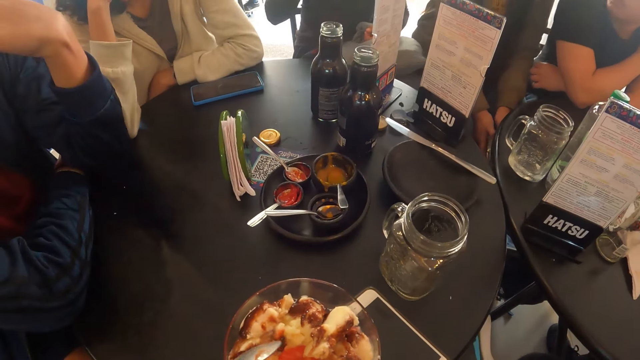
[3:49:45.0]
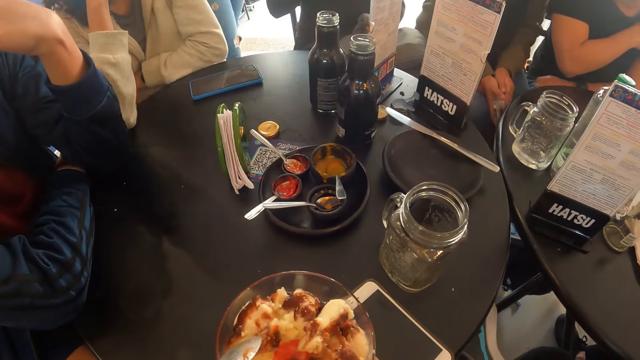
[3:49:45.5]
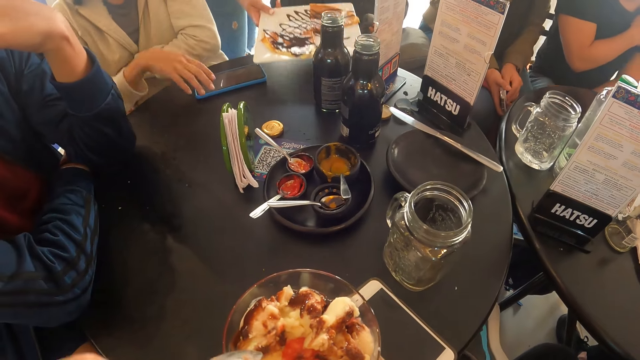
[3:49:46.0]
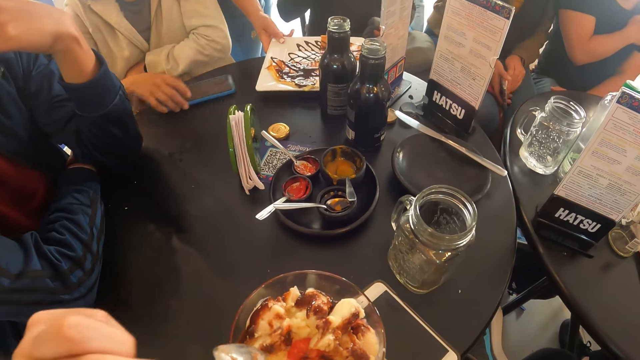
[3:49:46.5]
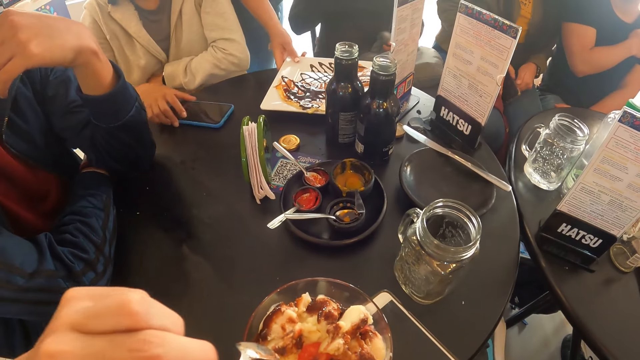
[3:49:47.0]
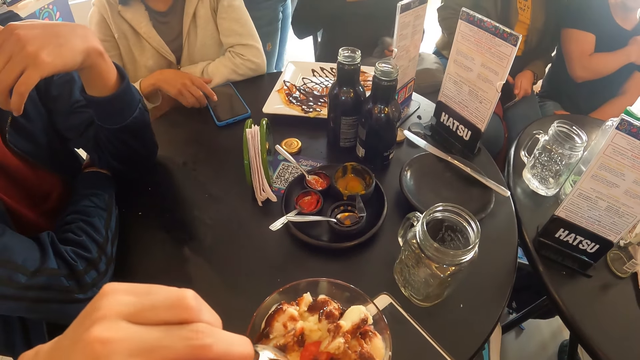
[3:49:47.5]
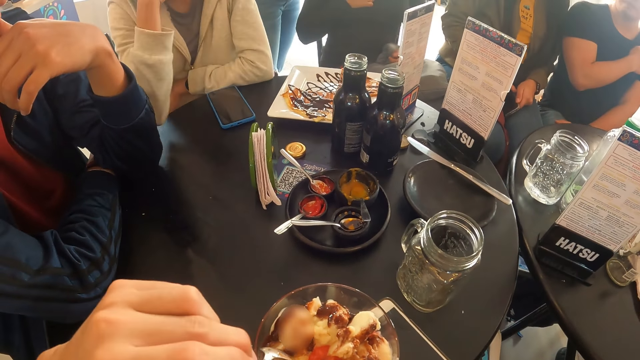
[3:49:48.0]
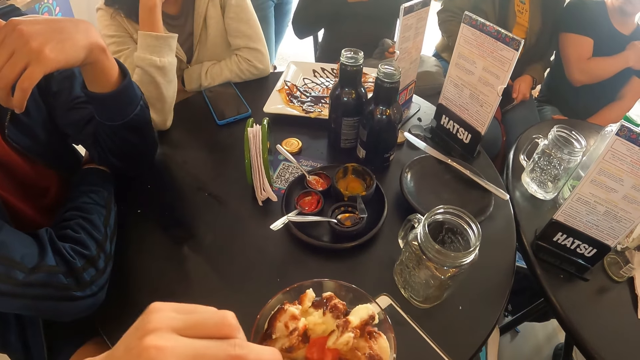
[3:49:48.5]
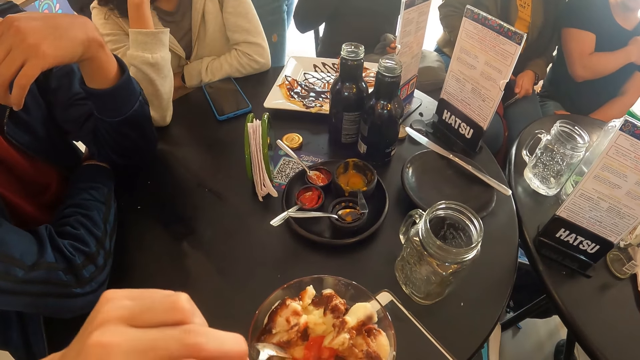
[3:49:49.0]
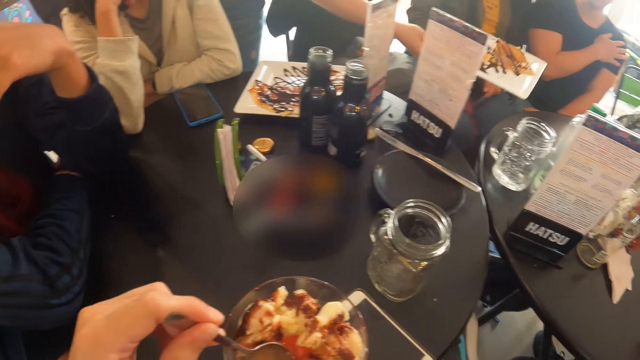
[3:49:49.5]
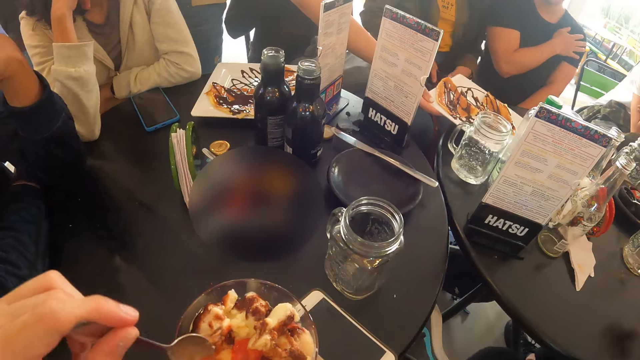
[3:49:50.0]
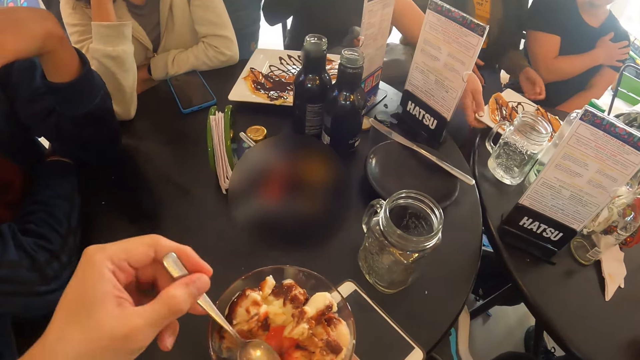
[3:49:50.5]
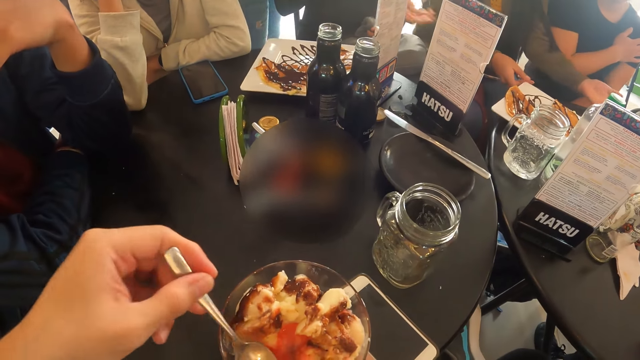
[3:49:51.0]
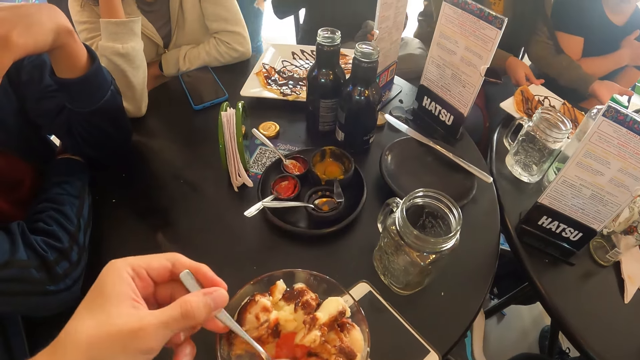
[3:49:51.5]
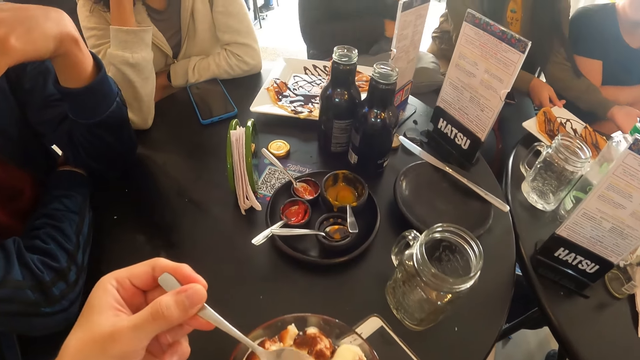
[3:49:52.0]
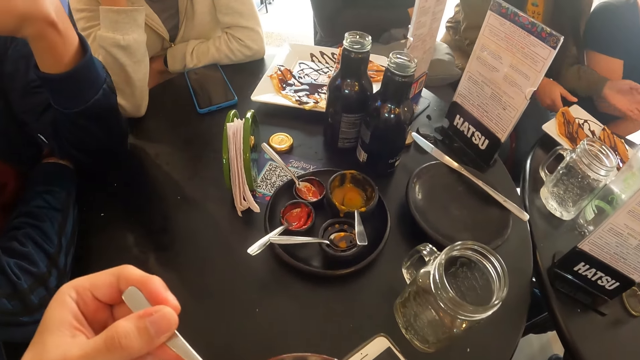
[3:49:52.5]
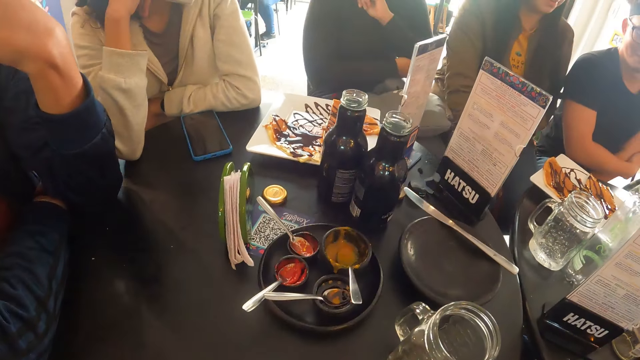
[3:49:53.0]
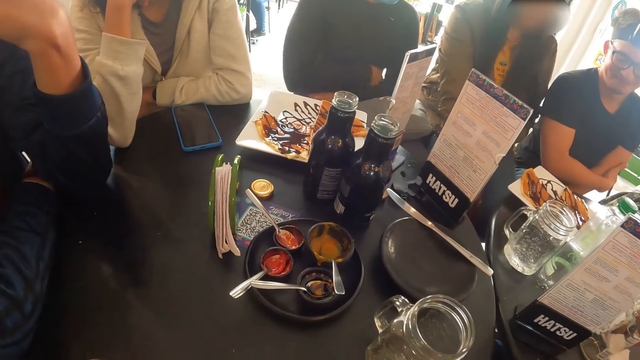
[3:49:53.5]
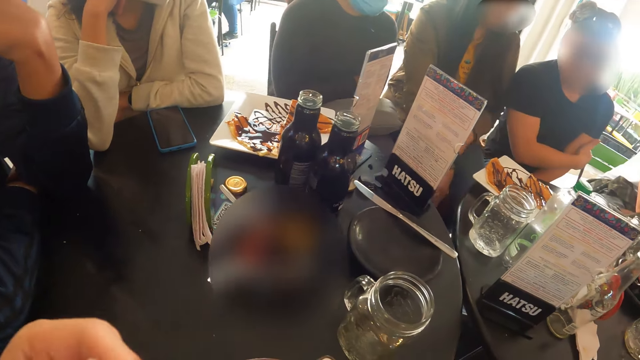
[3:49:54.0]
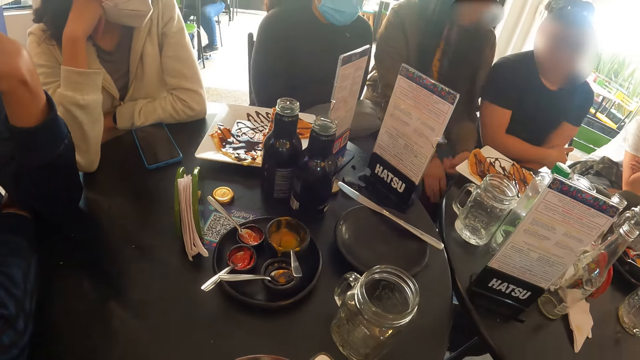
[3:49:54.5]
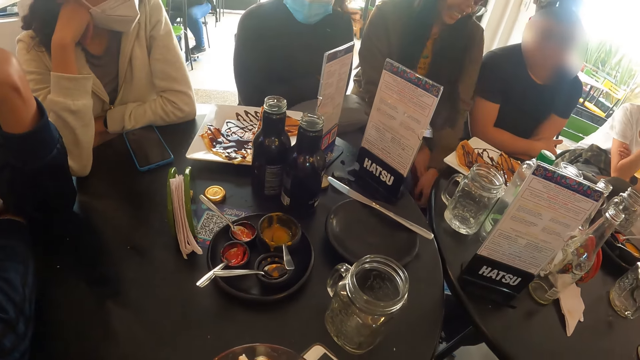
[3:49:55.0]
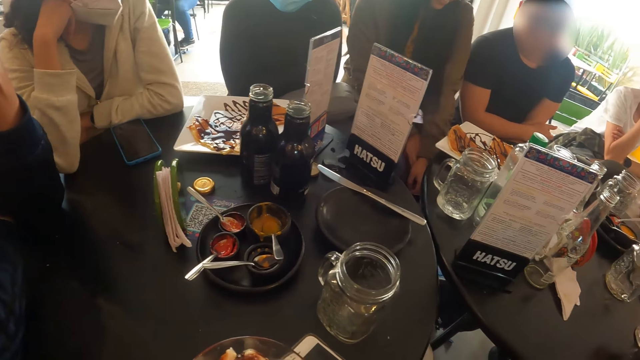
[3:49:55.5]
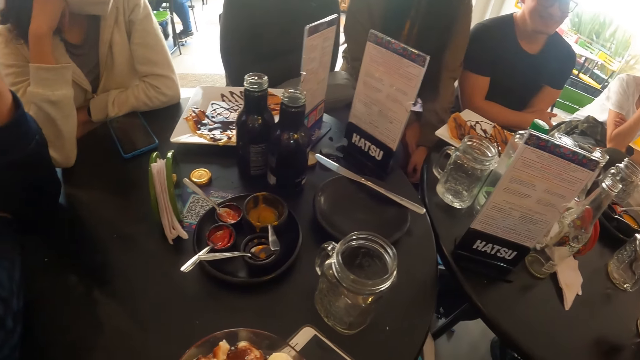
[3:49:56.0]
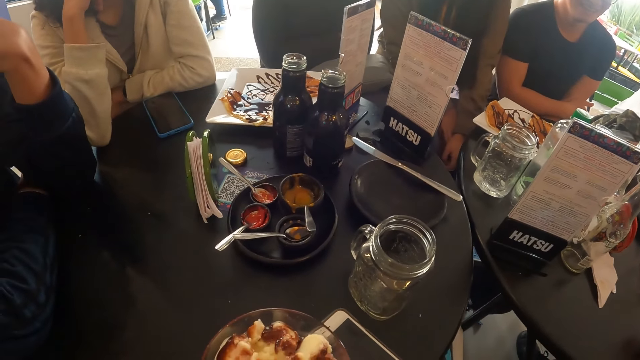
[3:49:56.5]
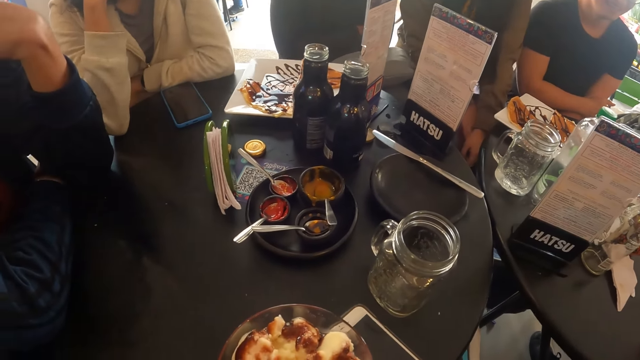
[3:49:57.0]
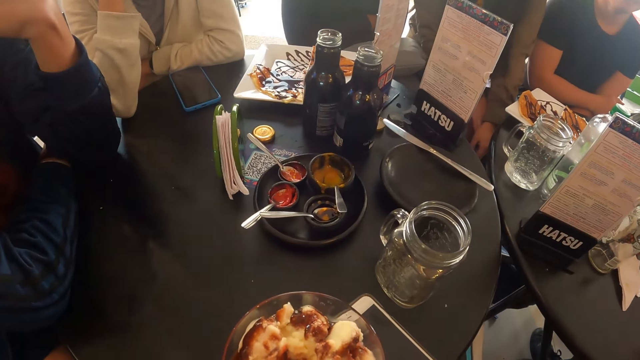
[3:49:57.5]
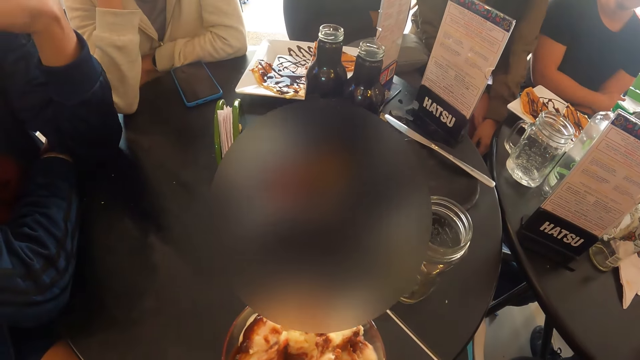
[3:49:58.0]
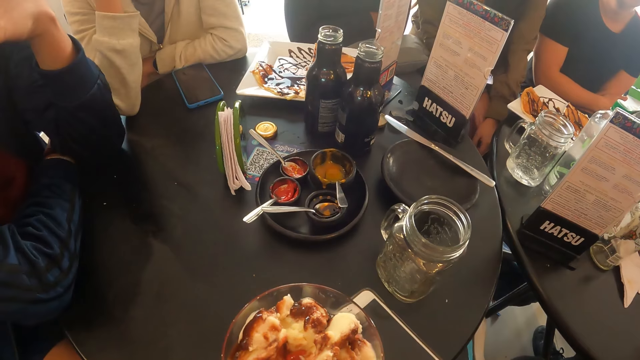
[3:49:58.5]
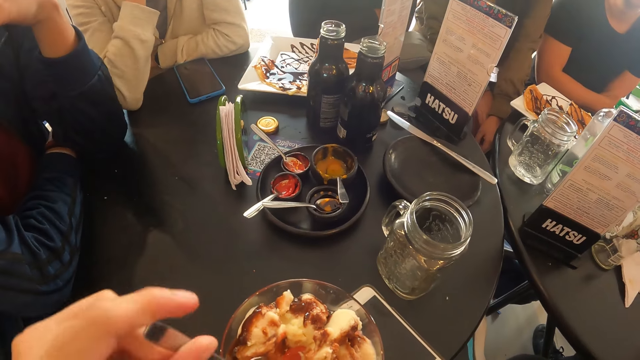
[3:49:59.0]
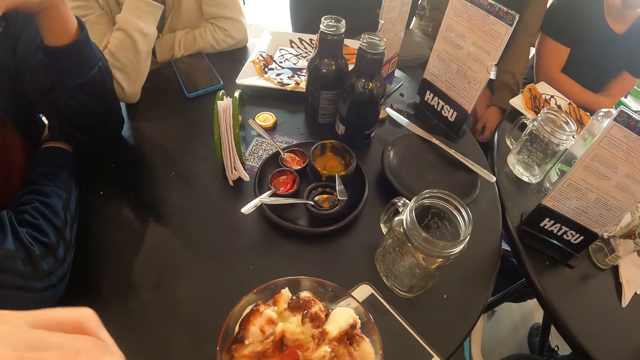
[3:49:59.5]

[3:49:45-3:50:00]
A woman drops a plate of food on the table. A girl adjusts a phone on the table with her right hand. The girl raises her right hand to her face. The woman drops the plate of food on the table. The camera wearer puts something into the mouth. They scoop something with a spoon.

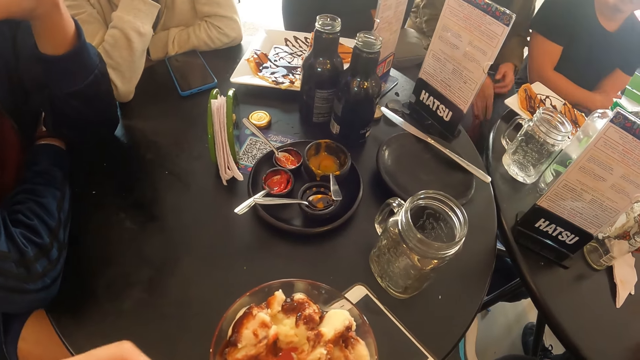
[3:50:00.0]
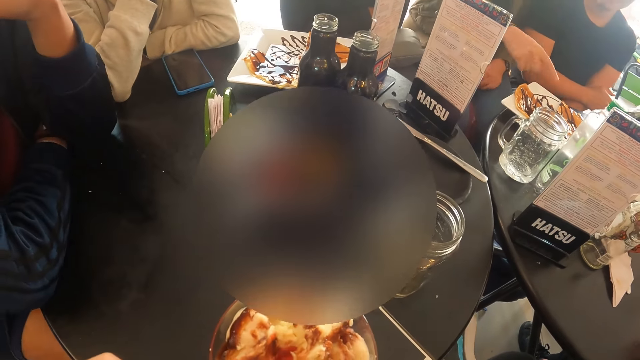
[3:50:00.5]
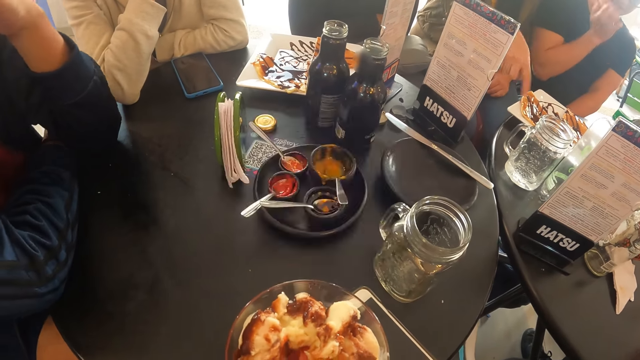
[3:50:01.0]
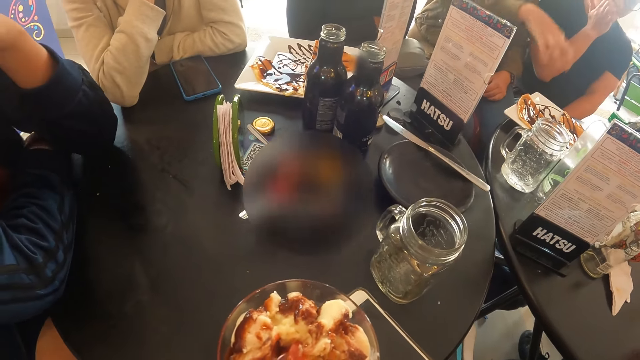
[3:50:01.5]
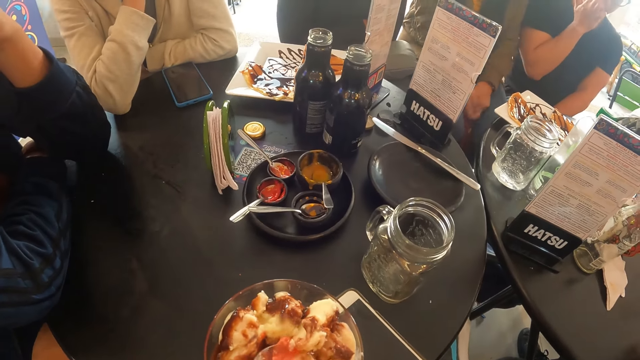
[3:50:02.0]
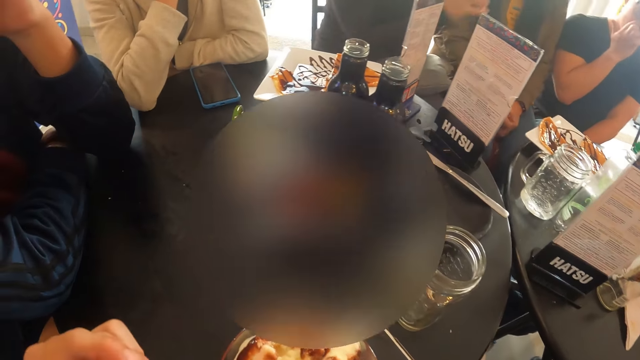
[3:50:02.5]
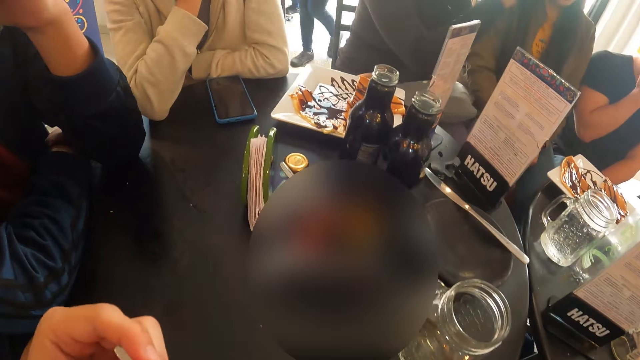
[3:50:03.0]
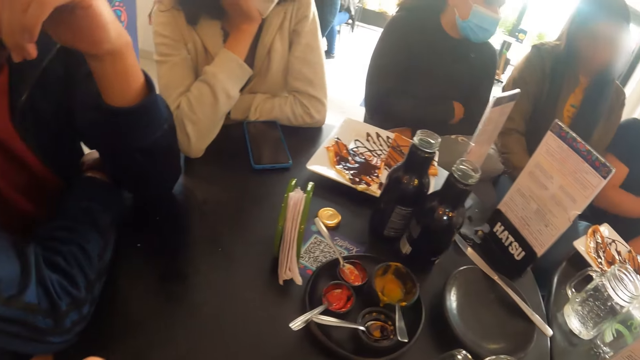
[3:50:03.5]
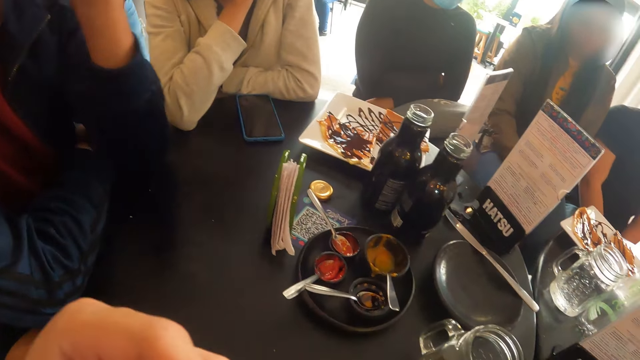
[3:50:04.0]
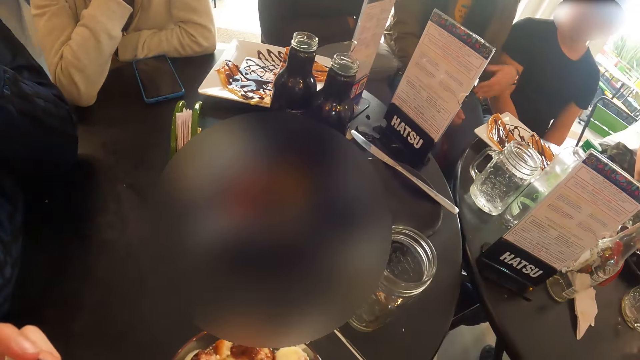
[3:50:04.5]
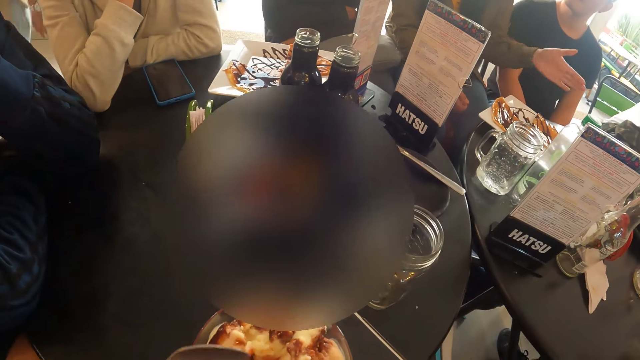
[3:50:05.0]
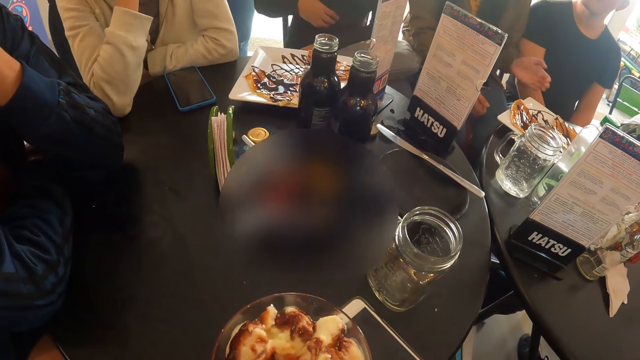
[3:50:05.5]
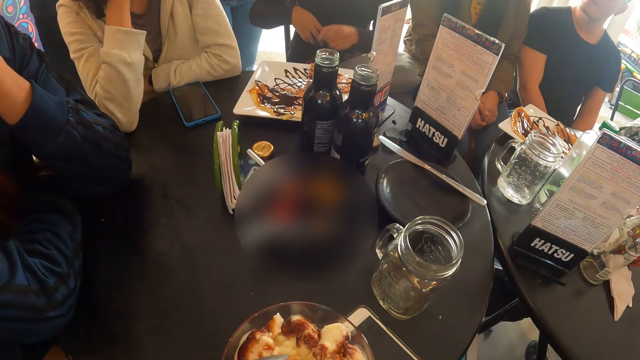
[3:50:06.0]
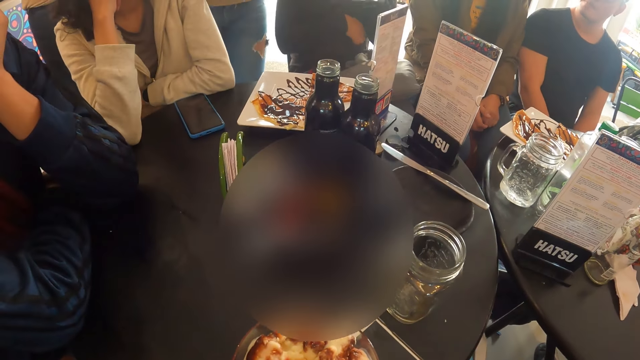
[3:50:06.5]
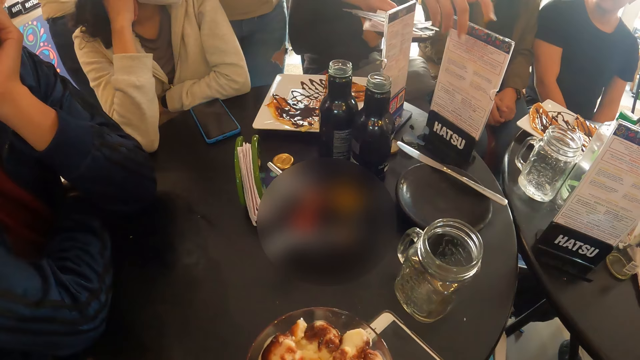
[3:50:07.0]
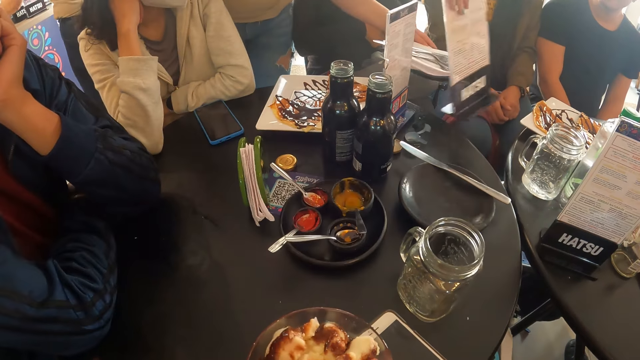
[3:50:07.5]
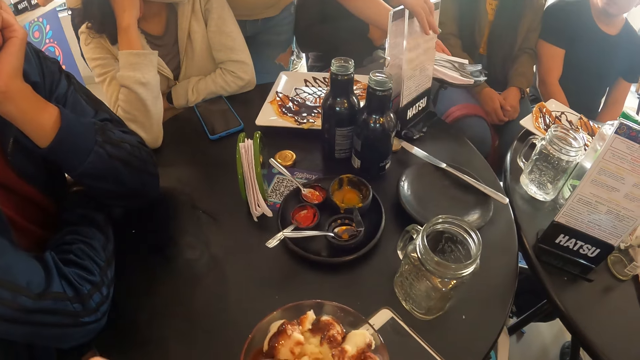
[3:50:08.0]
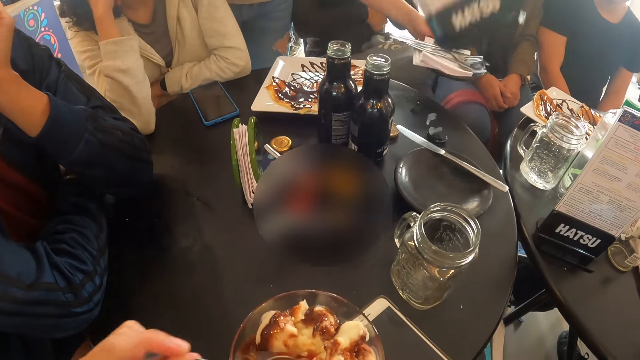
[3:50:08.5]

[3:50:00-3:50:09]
A girl stretches her right hand forward. The girl interacts with another girl and a guy. The guy drops his right hand. The camera wearer puts something into the mouth. They shake the hand. The other girl waves her hand to the left. The woman drops utensils in a plate on the table with her left hand and picks up two menus from the table with her right hand. The camera wearer scoops something with a spoon.
